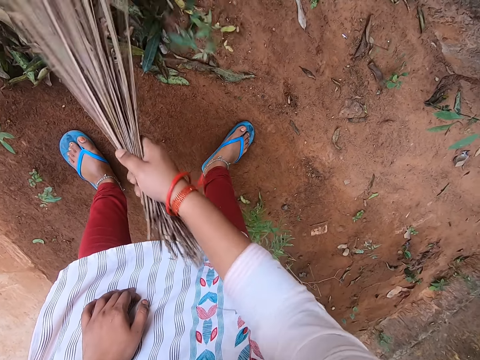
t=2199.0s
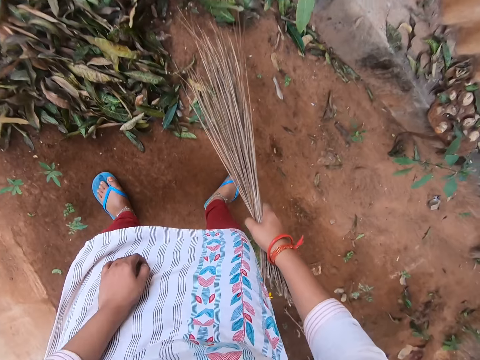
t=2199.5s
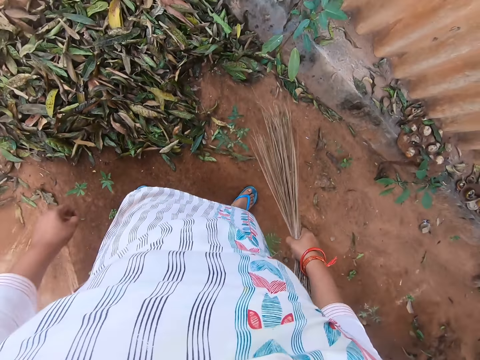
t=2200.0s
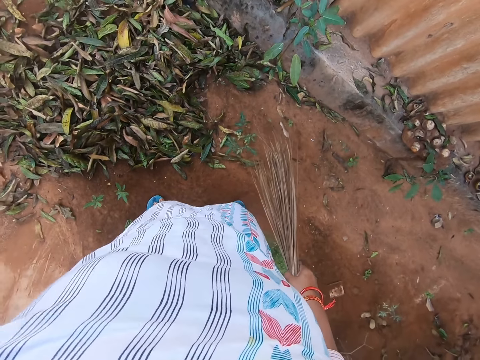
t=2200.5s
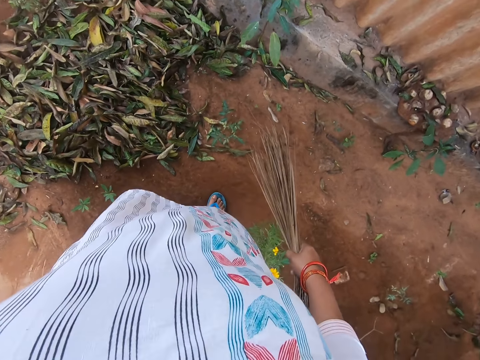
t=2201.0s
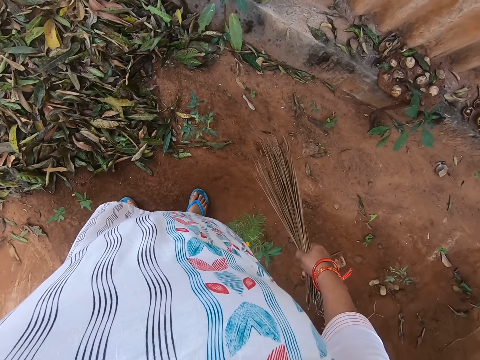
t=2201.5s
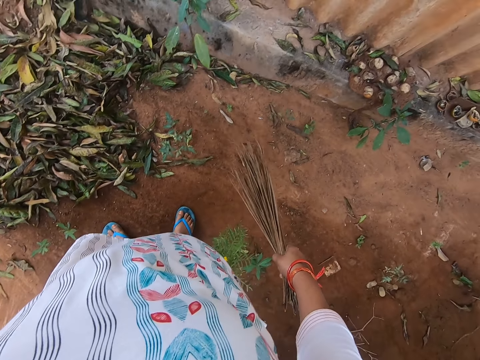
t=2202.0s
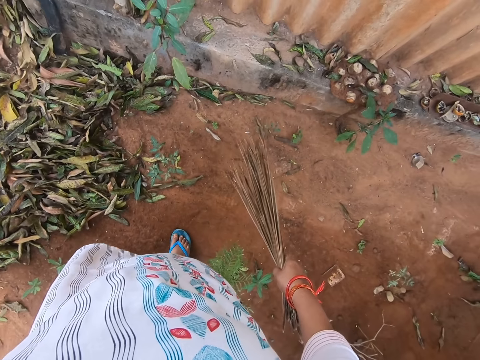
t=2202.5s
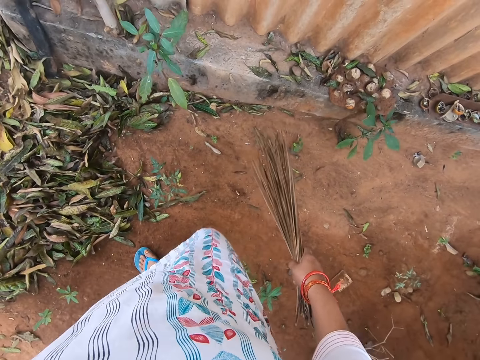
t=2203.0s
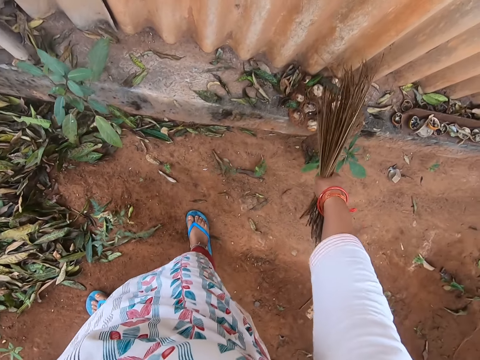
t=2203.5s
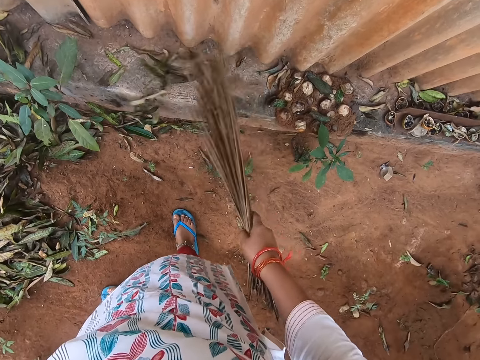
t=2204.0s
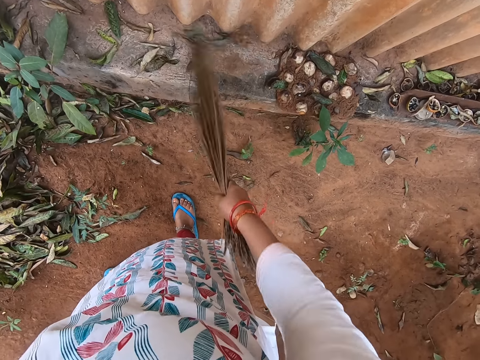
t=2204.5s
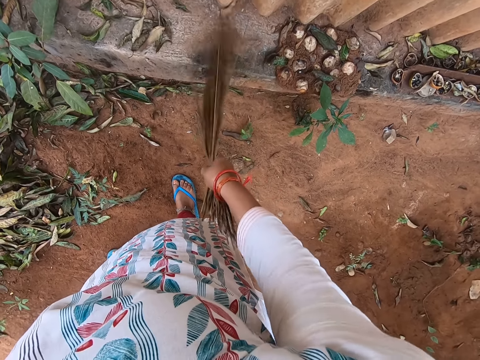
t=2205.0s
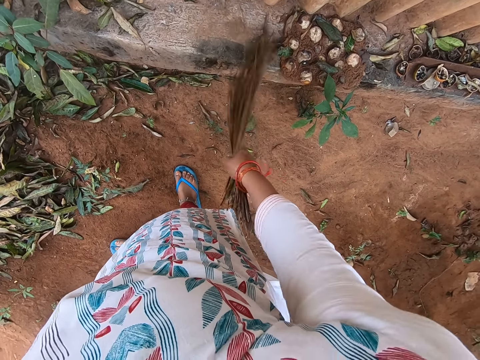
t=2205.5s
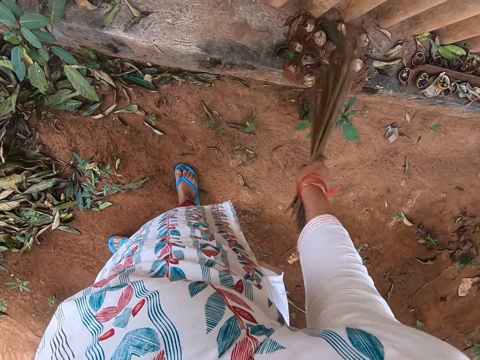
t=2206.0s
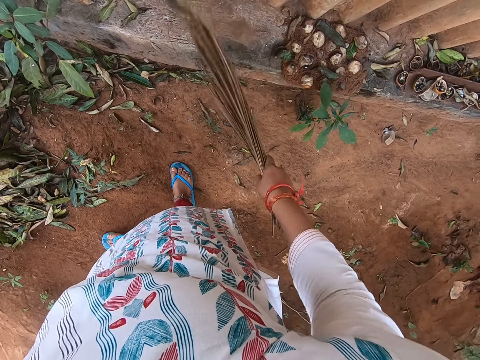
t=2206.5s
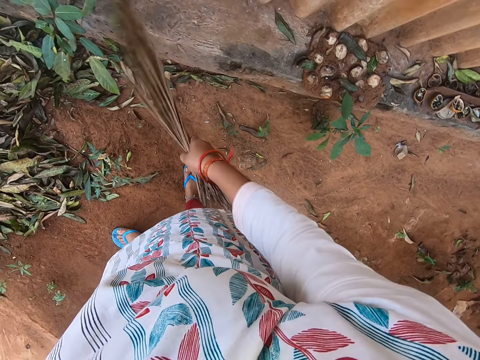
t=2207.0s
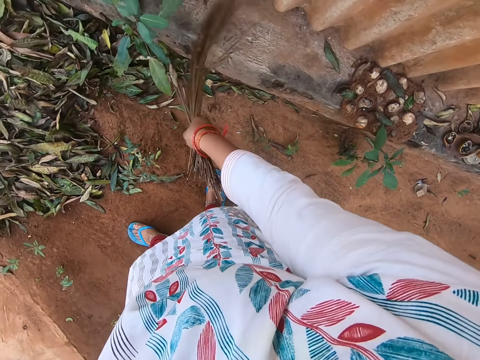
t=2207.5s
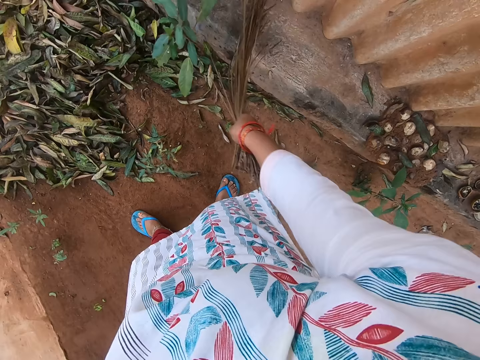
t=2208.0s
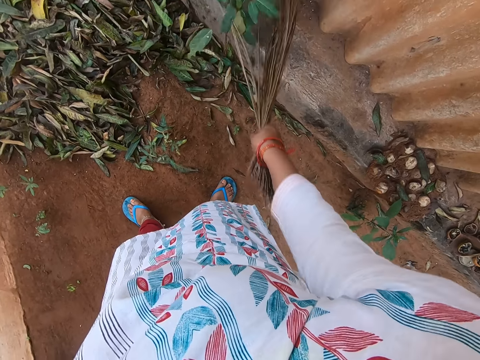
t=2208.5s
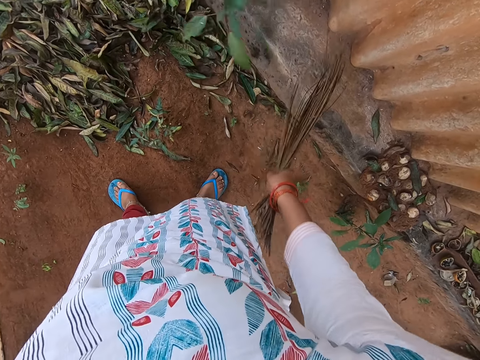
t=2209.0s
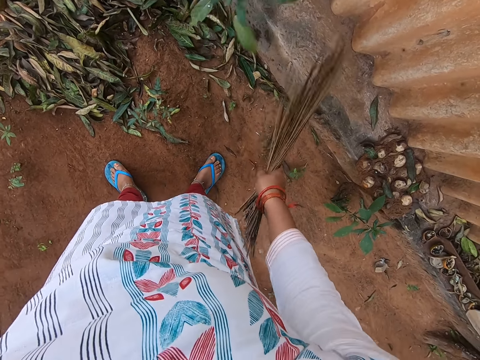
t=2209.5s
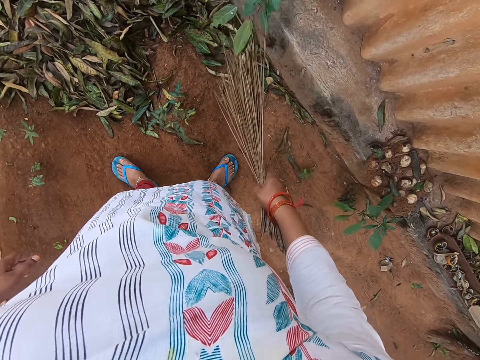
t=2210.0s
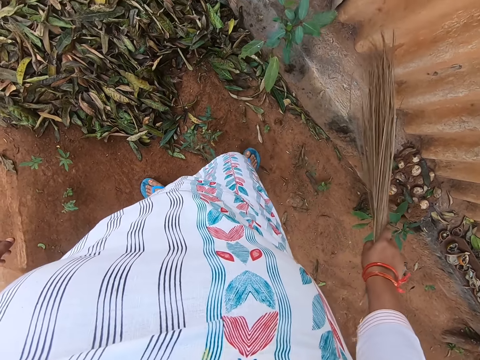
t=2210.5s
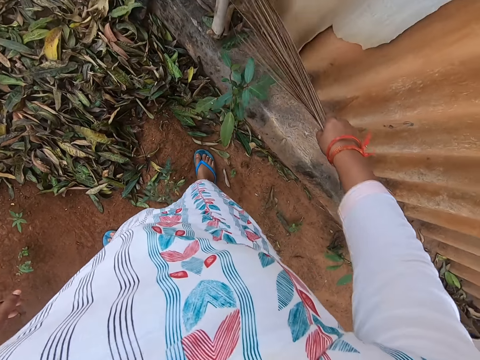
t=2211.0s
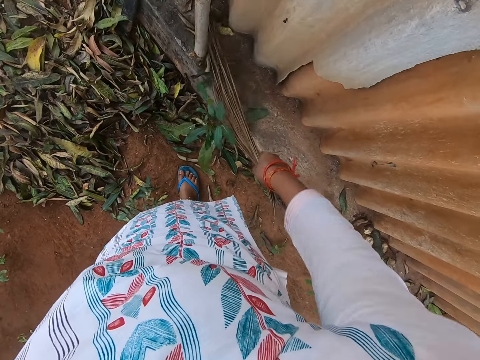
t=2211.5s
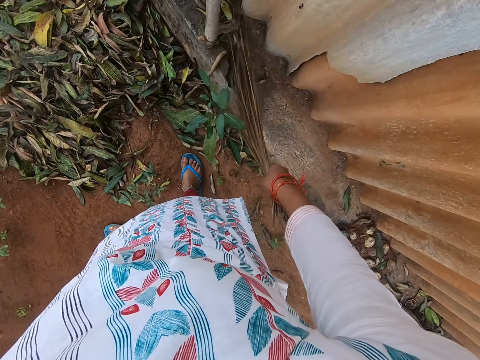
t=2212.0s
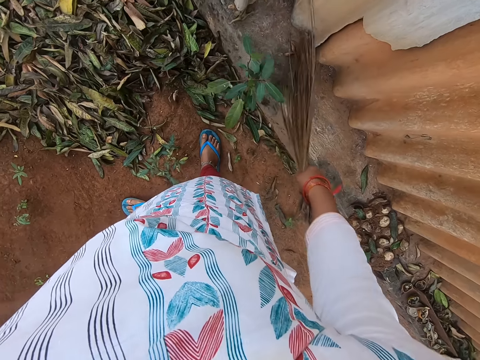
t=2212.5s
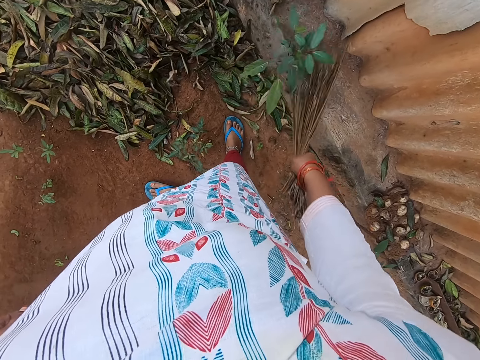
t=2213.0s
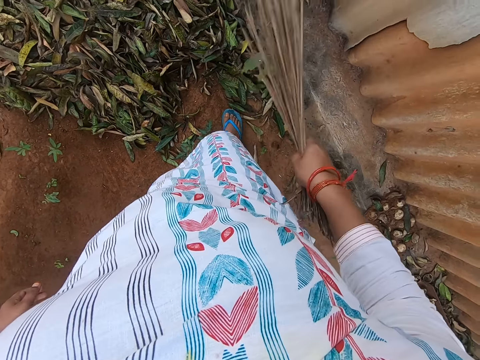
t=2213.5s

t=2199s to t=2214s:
The camera wearer stands. She sweeps leaves from a concrete surface to the ground with the broom in her right hand.

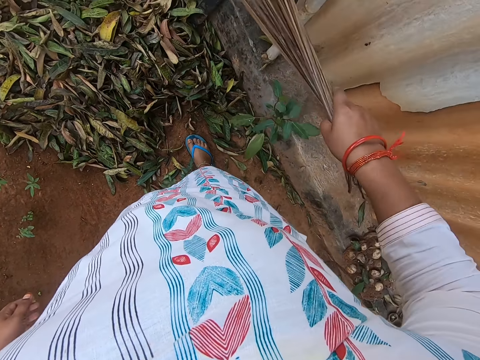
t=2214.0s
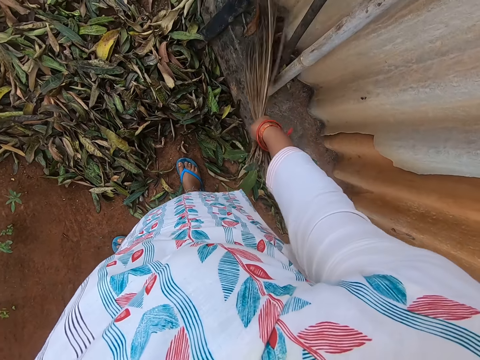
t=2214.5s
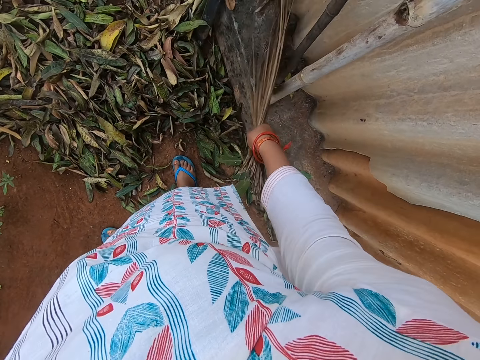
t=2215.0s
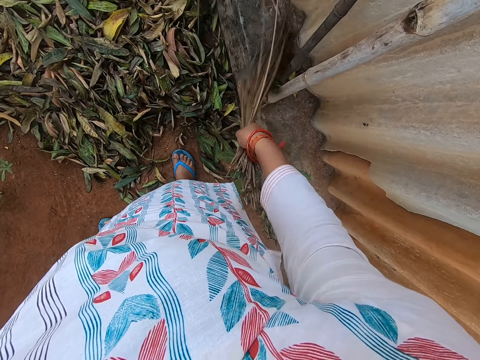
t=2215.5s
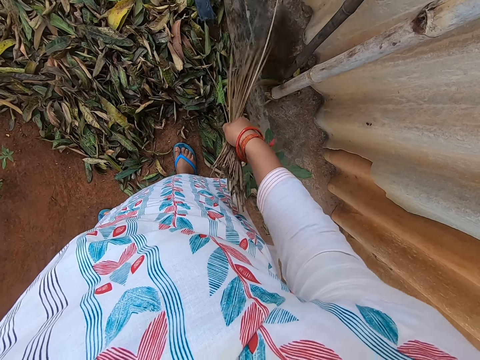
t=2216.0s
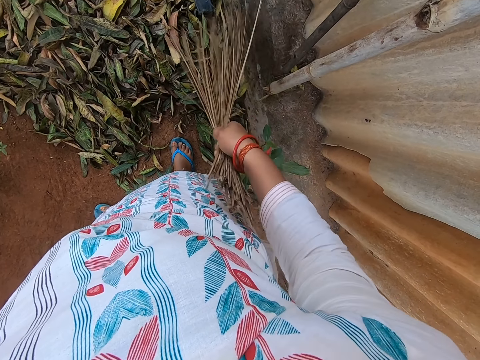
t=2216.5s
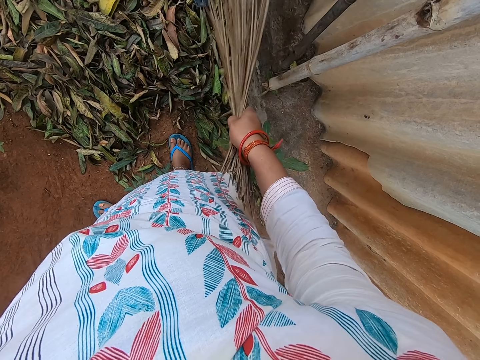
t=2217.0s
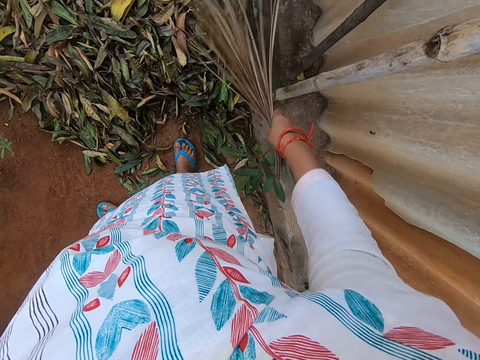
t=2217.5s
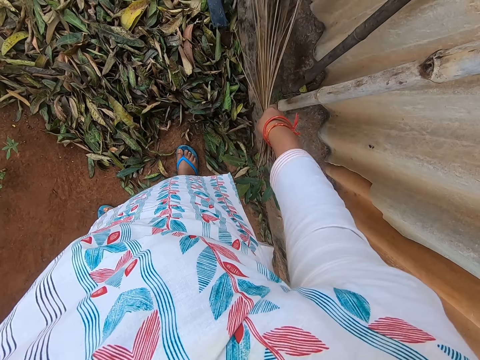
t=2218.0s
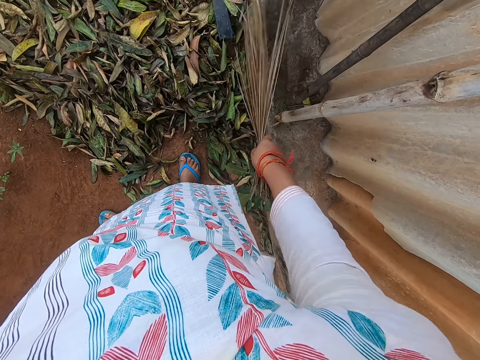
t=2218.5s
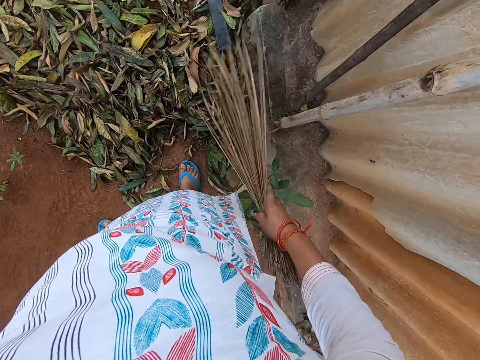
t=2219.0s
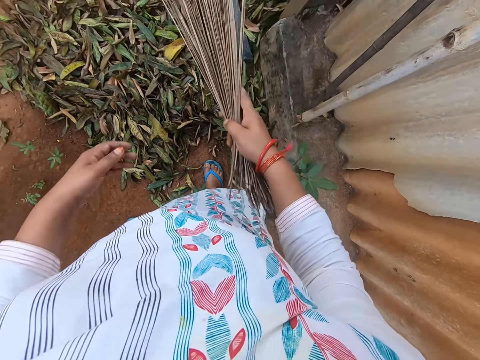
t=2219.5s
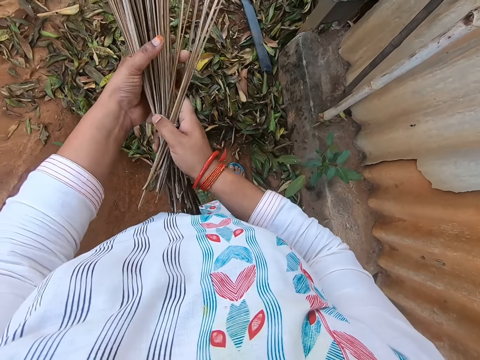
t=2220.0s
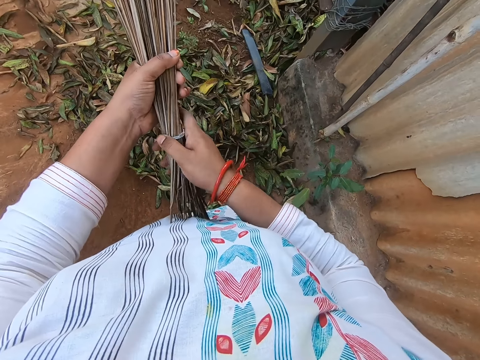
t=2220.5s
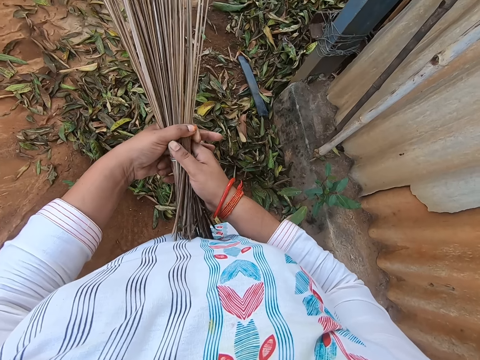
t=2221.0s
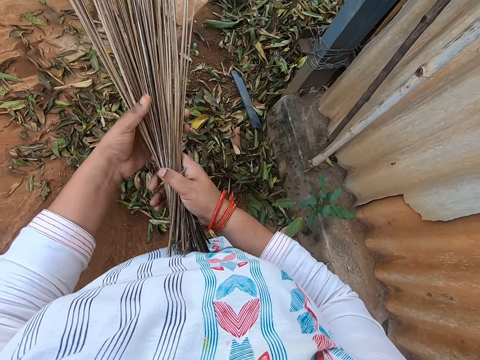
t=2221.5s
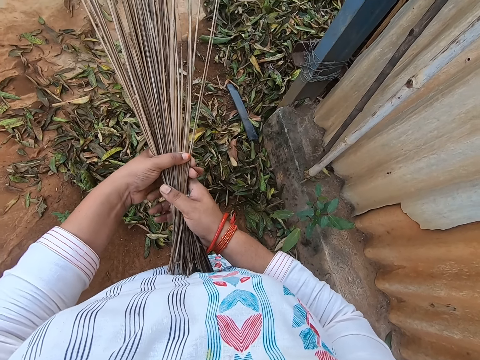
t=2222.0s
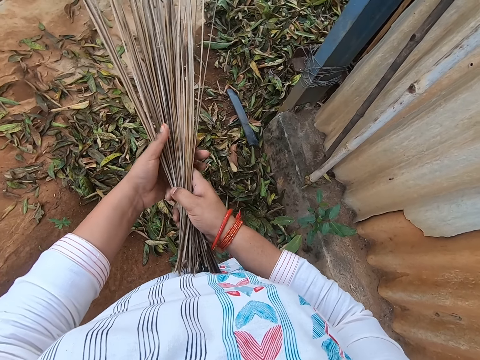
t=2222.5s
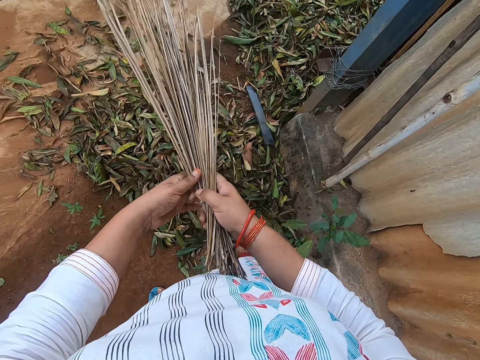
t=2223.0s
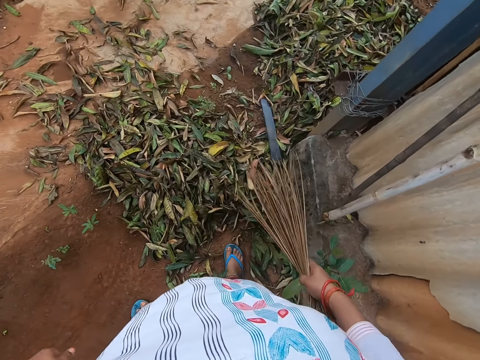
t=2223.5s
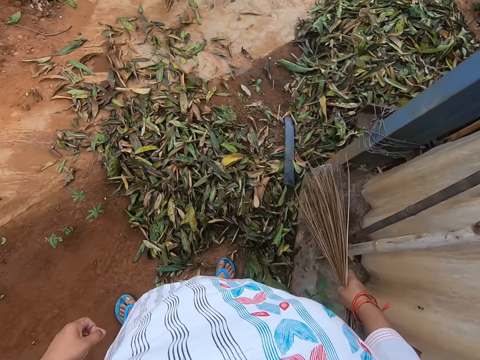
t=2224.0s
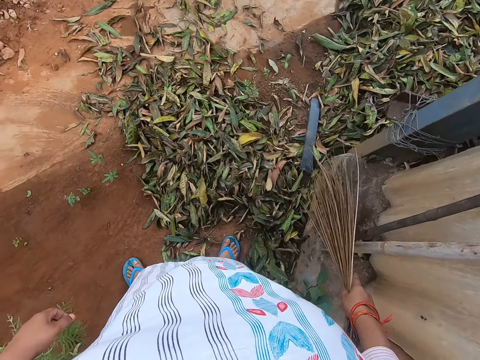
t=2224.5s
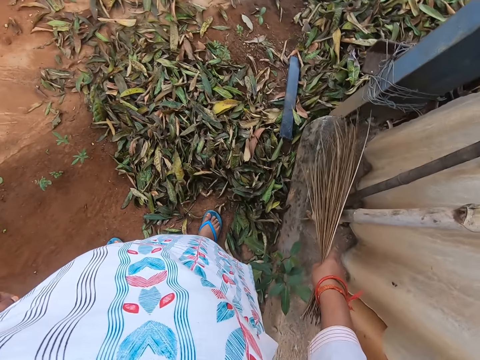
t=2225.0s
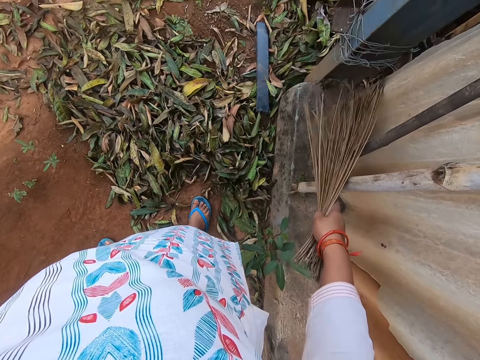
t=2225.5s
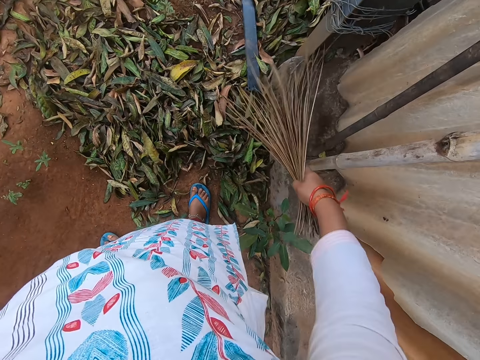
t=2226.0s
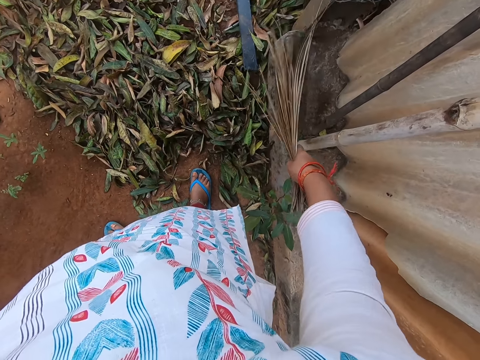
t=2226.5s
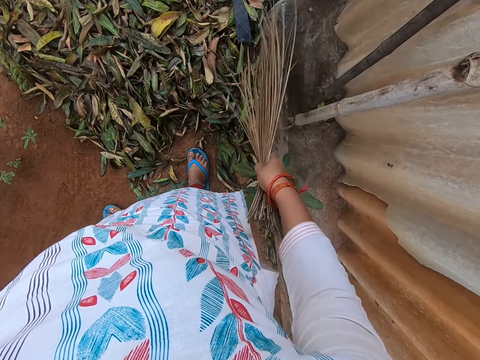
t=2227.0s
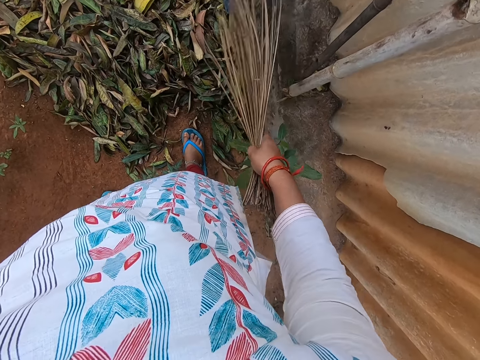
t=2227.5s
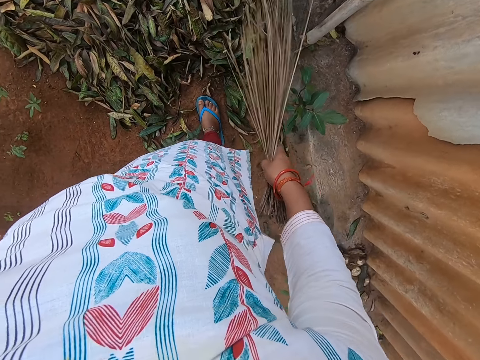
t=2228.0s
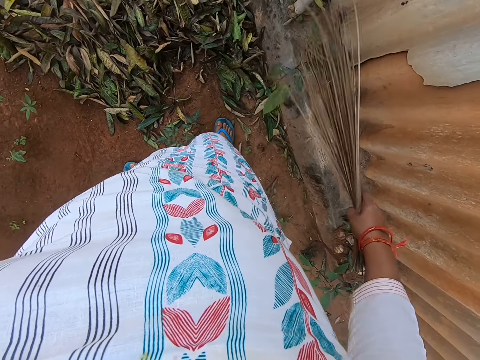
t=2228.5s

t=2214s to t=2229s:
The camera wearer adjusts the sticks of the broom in her right hand with her left hand. She stands. She sweeps dirt and leaves from the concrete surface to the ground with the broom in her right hand.
